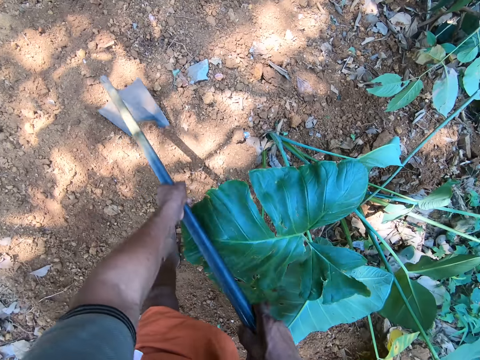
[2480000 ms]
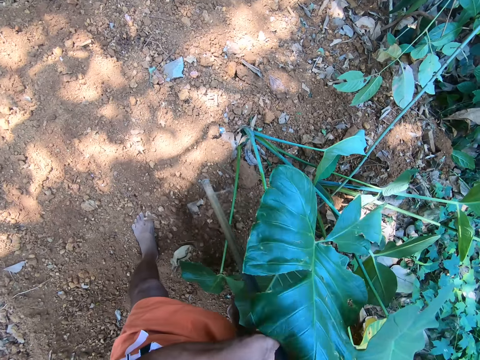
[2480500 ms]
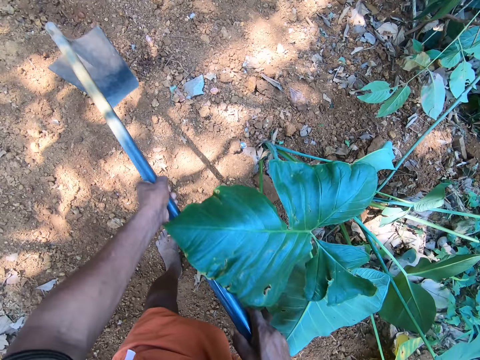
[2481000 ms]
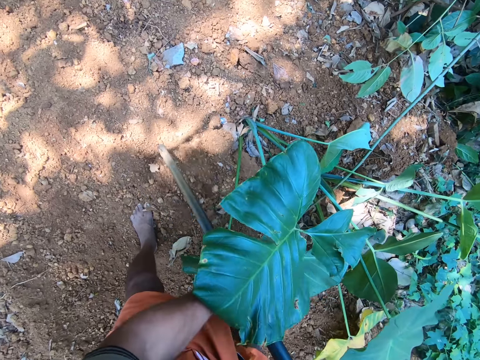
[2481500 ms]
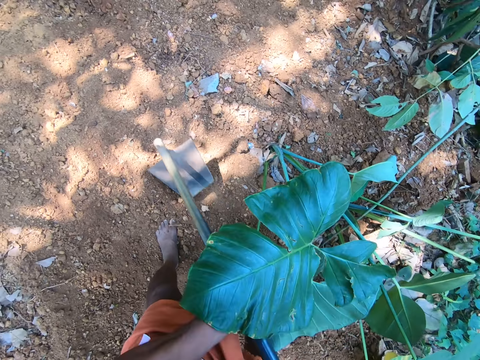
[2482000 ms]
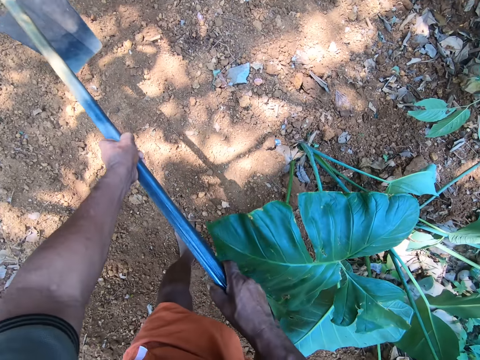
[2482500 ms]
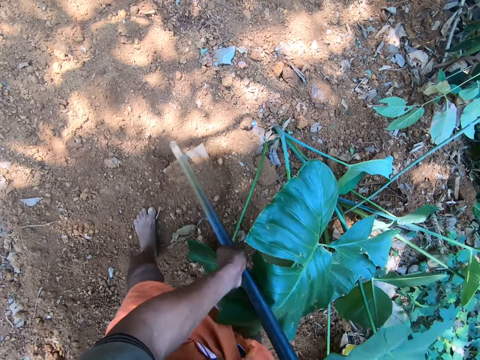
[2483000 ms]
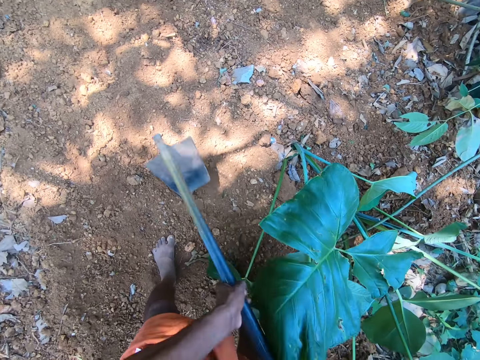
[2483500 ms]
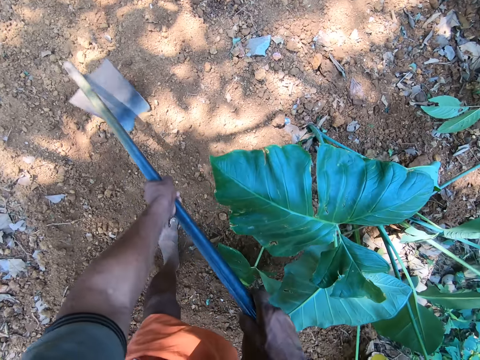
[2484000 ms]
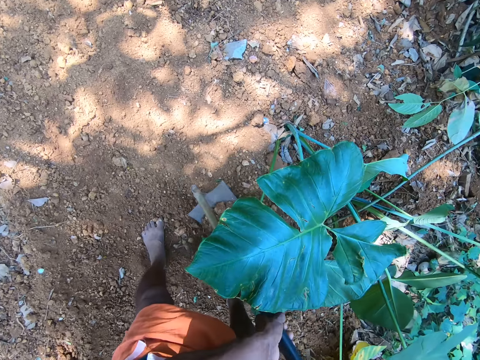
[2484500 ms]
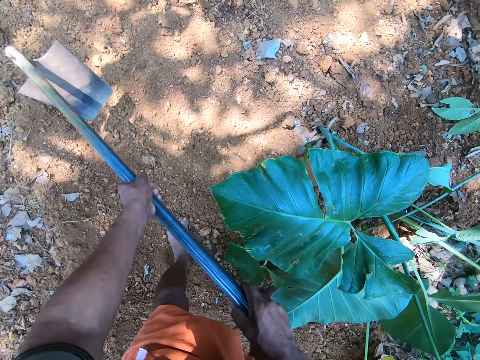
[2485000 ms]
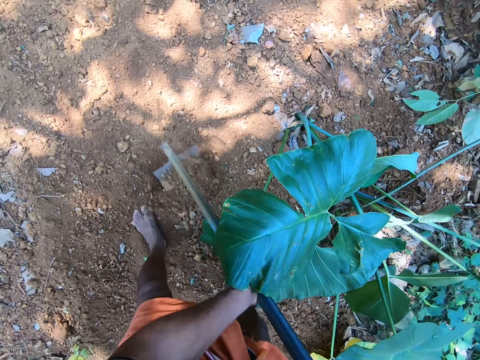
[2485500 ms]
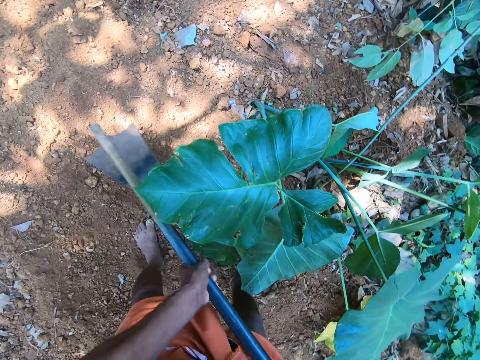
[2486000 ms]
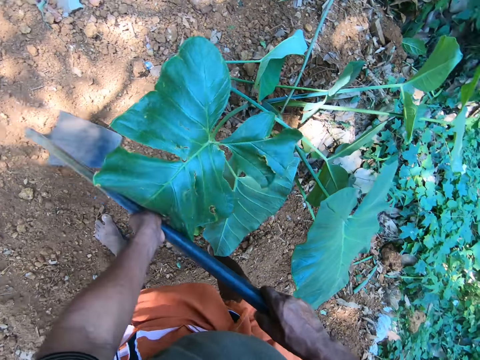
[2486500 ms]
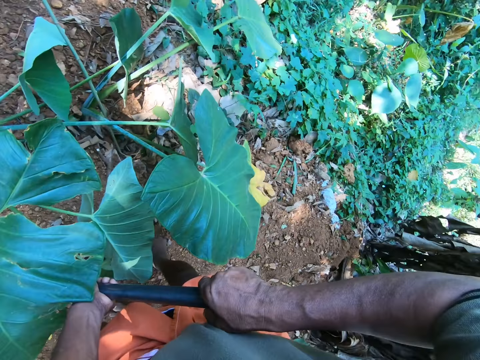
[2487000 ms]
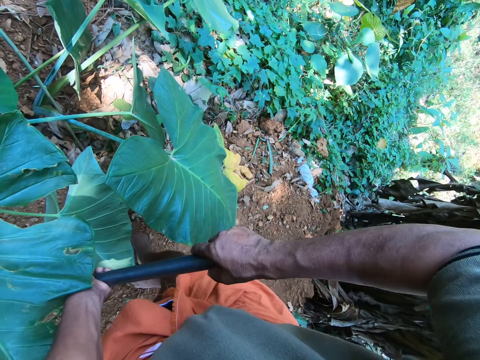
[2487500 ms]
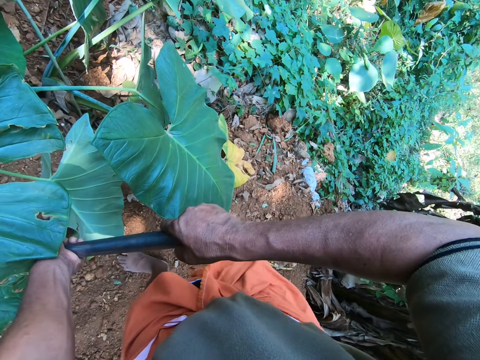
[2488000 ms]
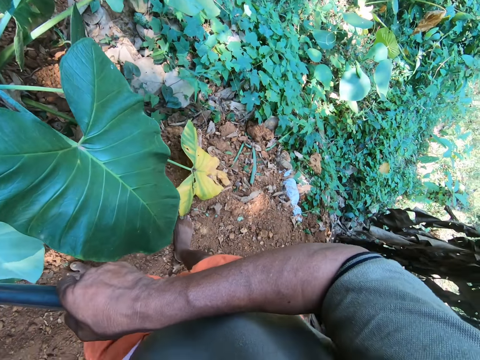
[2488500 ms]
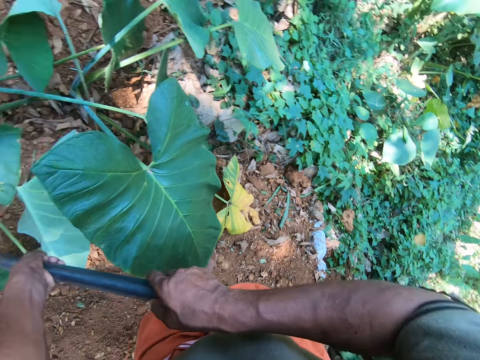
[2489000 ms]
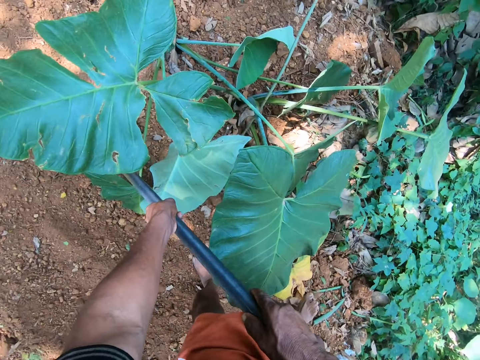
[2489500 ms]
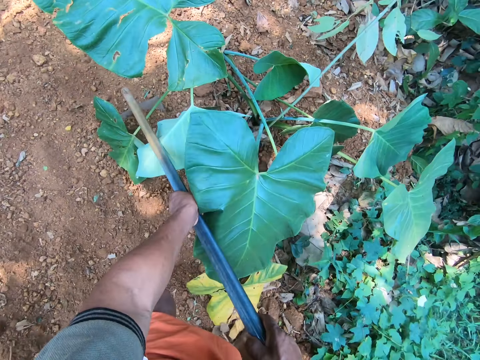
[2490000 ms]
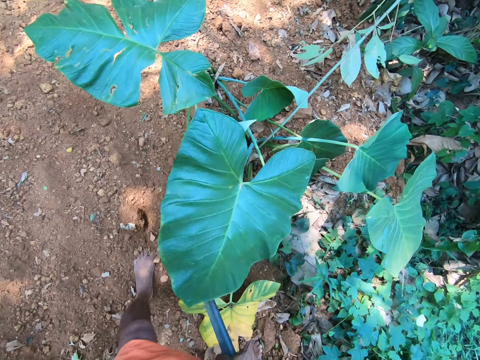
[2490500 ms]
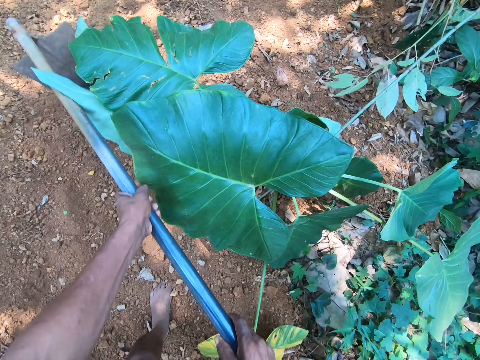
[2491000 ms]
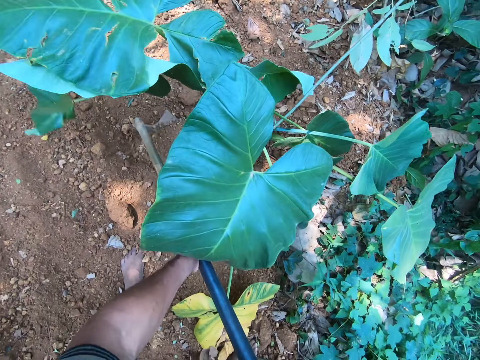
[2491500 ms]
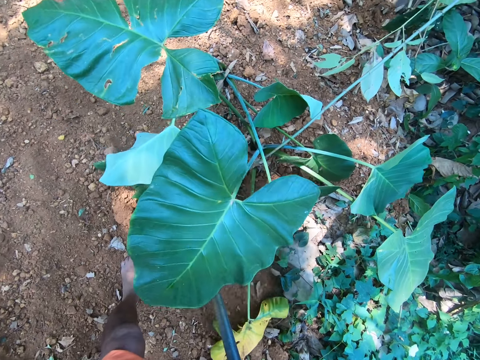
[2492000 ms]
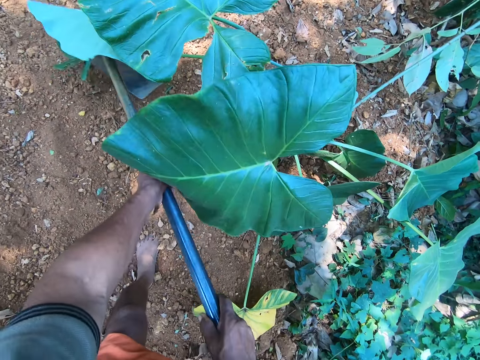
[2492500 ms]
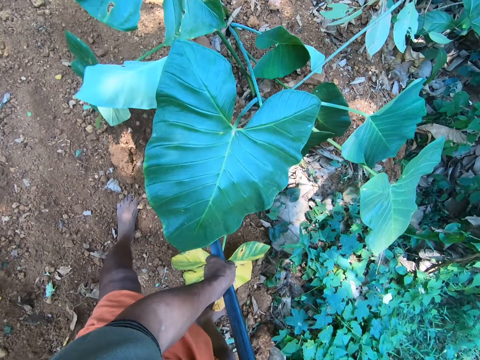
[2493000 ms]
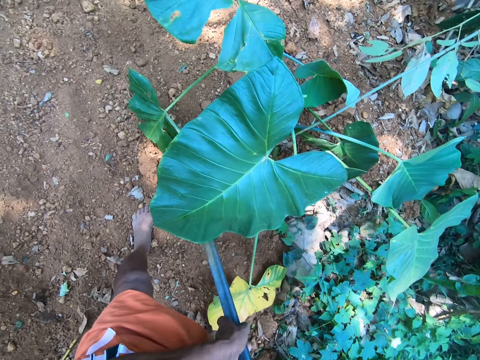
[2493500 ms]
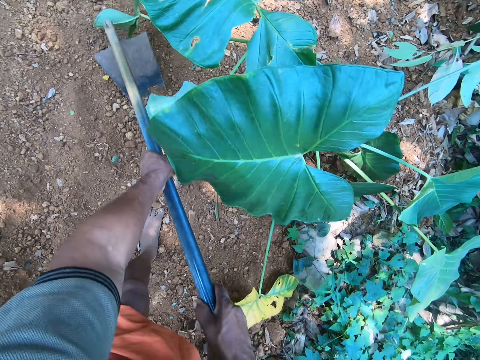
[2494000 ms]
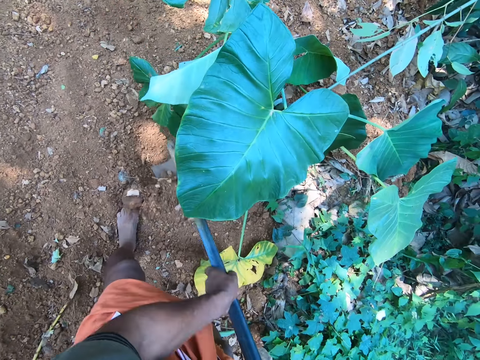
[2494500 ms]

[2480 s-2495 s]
The camera wearer looks around. They dig the ground.

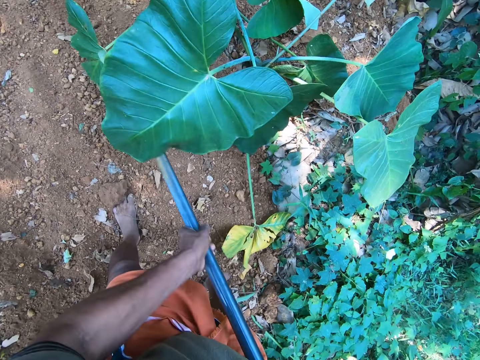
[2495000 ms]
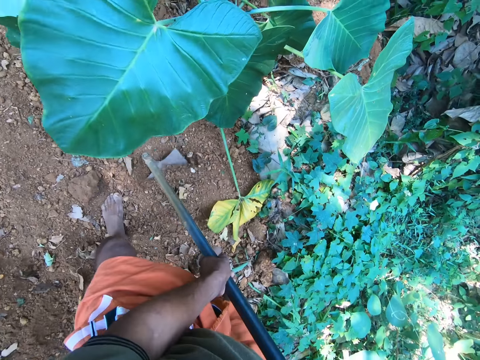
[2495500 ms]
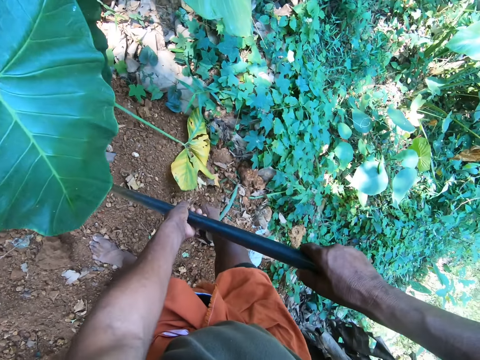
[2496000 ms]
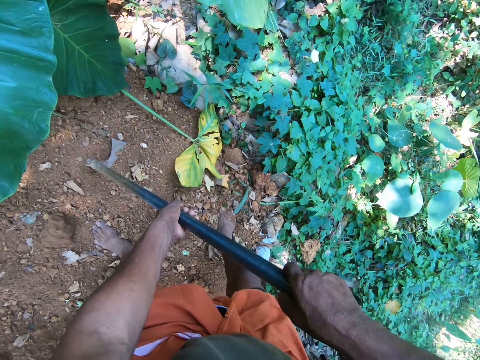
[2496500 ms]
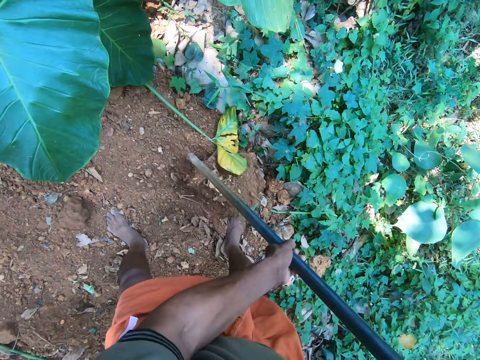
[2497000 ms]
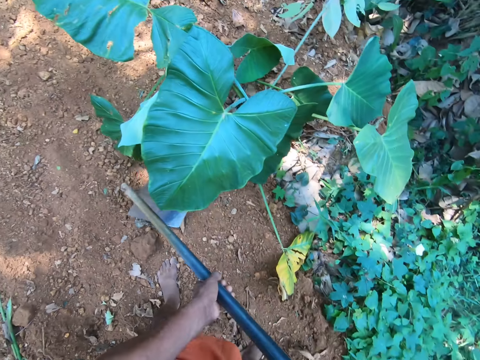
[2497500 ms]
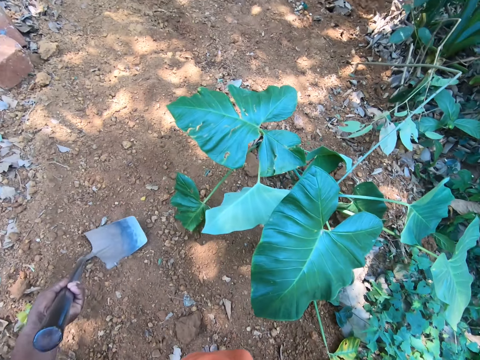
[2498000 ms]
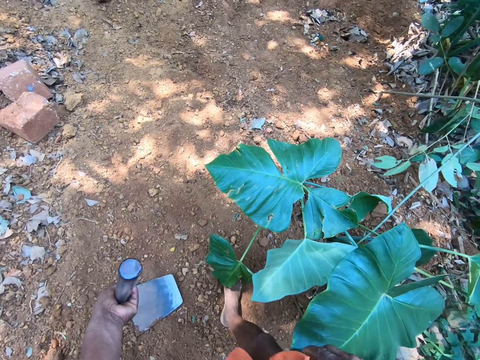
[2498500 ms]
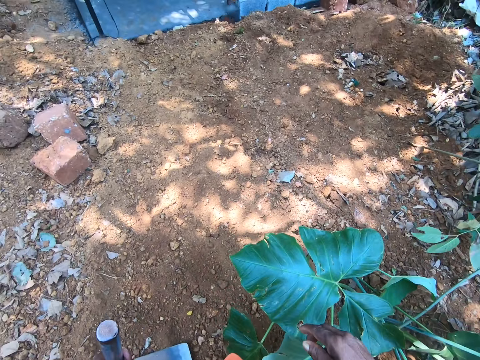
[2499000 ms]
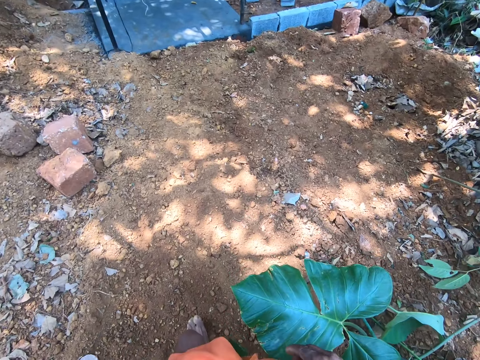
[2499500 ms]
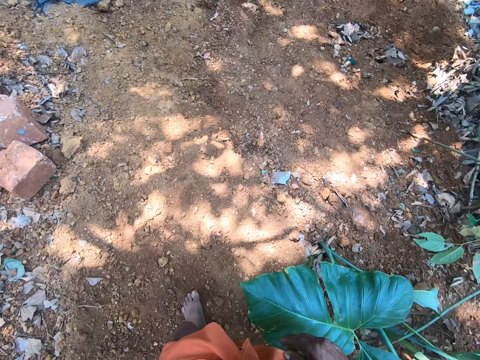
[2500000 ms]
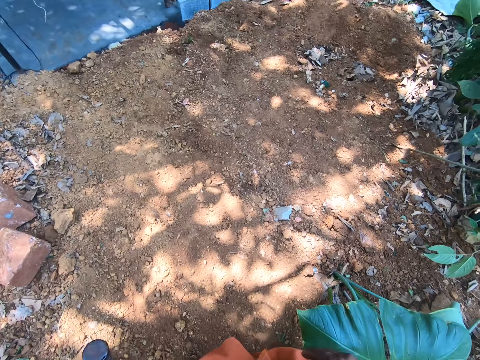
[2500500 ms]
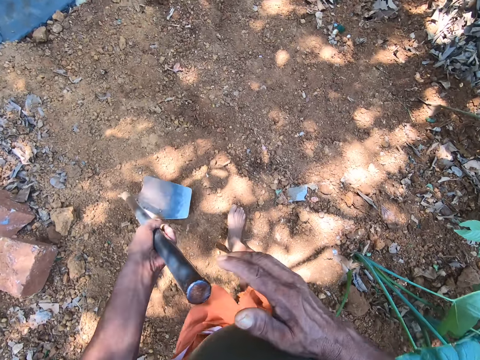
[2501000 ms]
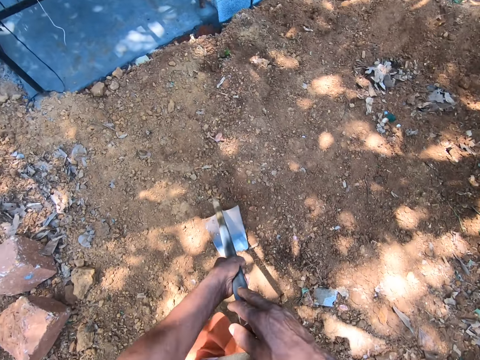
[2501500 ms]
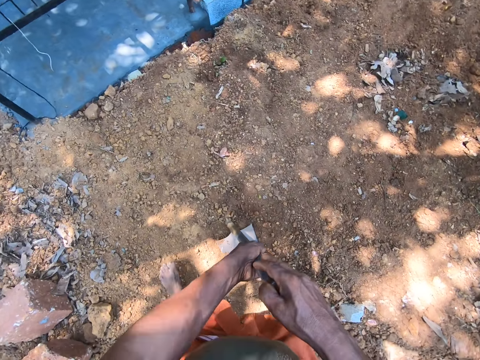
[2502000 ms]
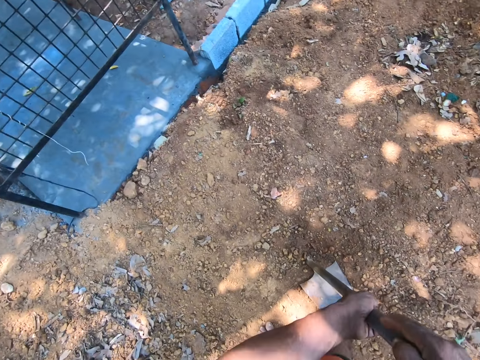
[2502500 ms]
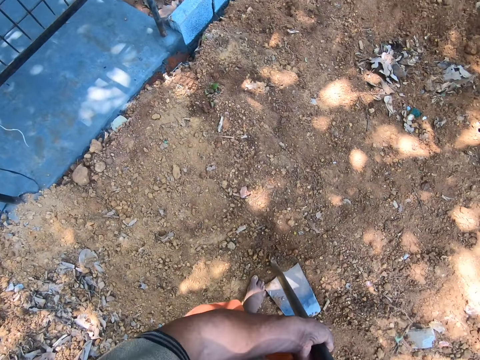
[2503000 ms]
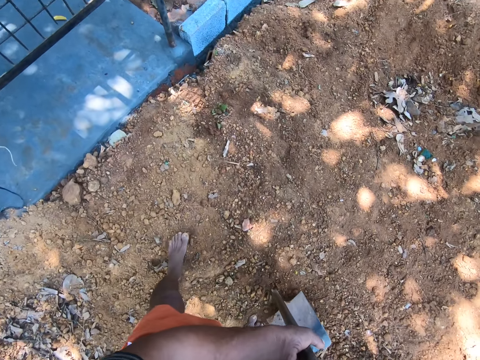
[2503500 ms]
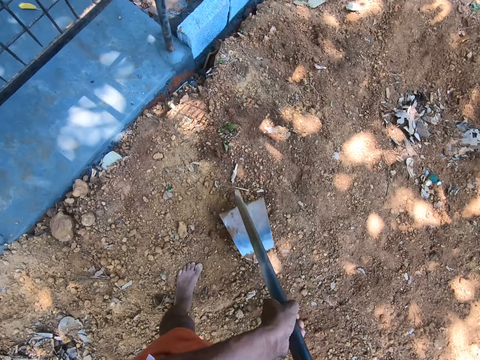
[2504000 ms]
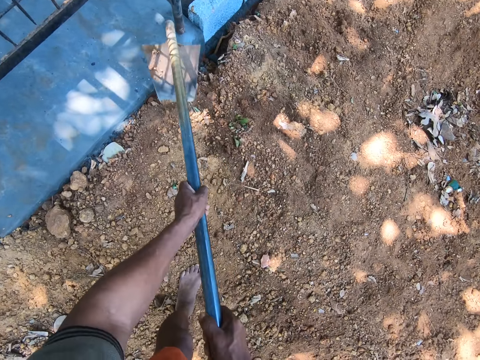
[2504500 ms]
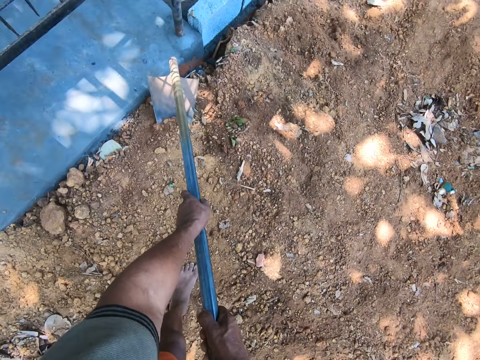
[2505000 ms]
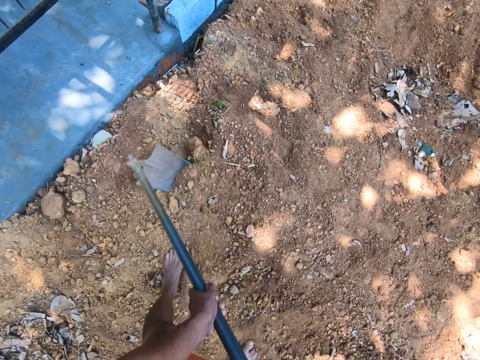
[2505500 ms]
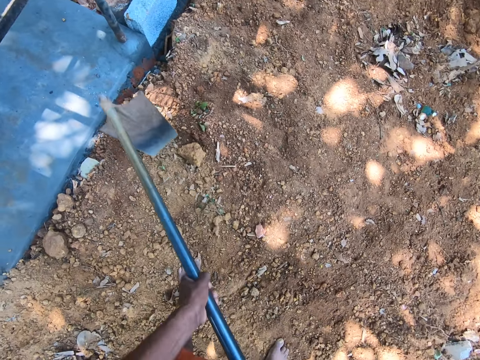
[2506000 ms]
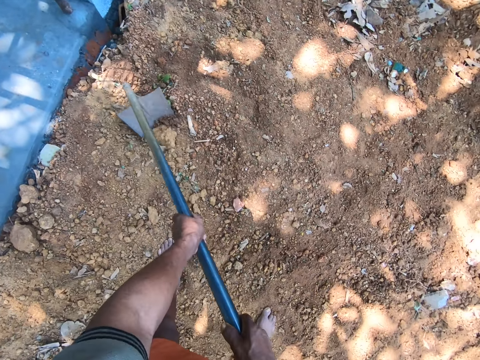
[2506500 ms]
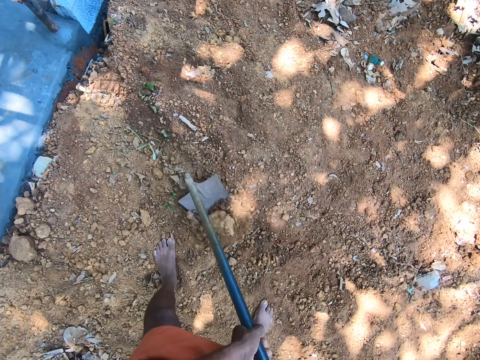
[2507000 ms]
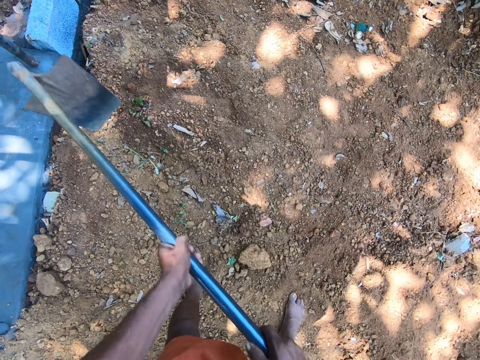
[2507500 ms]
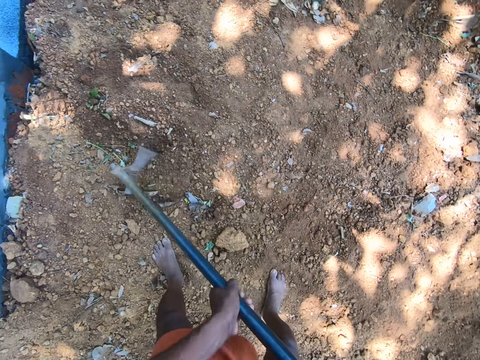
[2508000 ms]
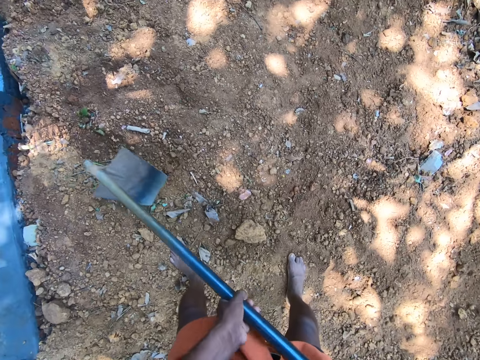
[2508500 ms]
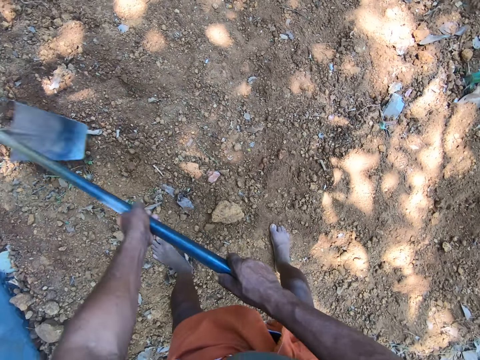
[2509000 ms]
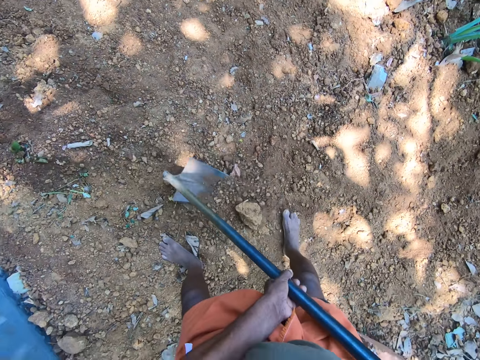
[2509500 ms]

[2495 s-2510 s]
The camera wearer hits the hoe on the ground with his left hand. He drops the hoe. He walks around. He places his right hand on the grip of the hoe in his left hand. He digs the ground. He gathers soil with the hoe in his hands.
